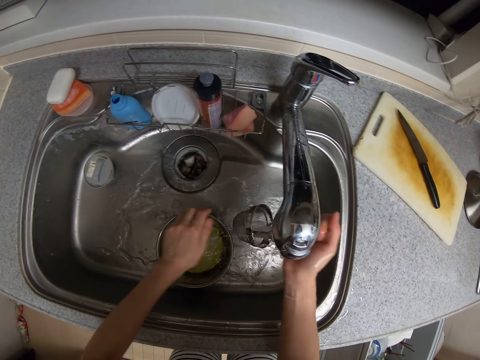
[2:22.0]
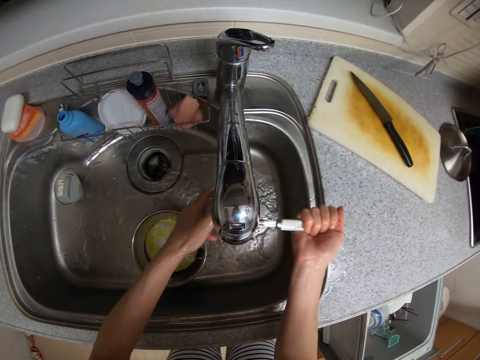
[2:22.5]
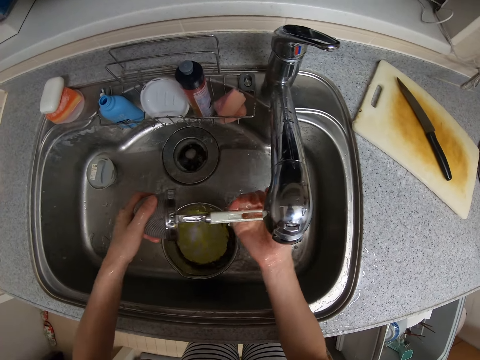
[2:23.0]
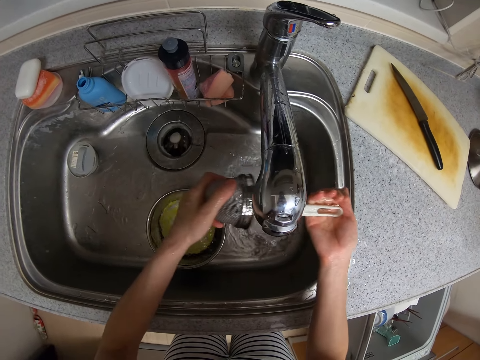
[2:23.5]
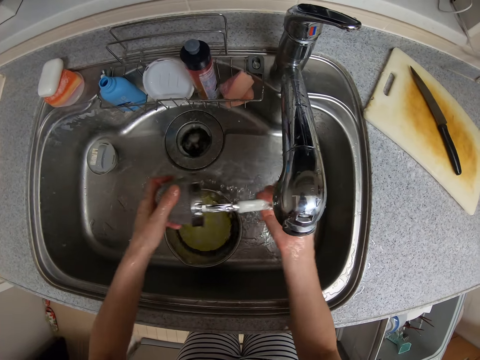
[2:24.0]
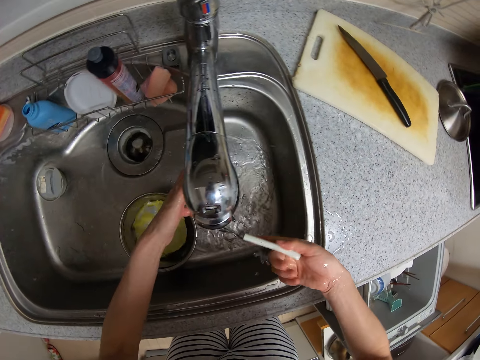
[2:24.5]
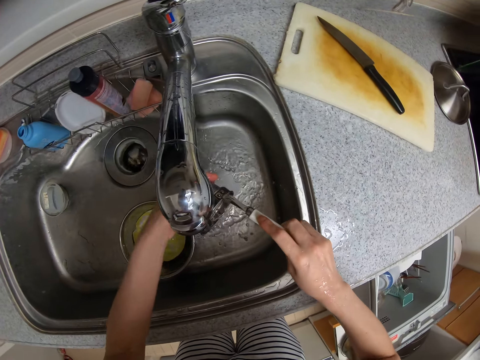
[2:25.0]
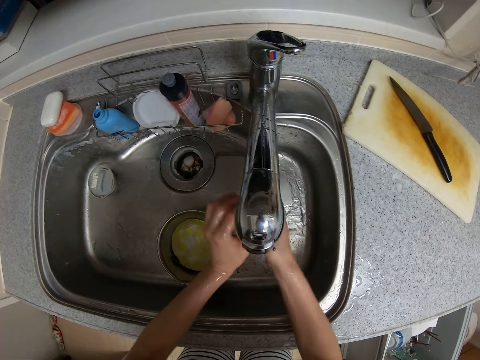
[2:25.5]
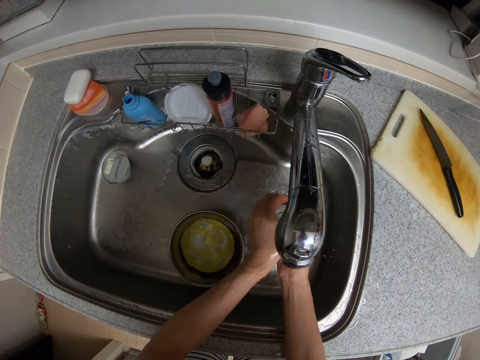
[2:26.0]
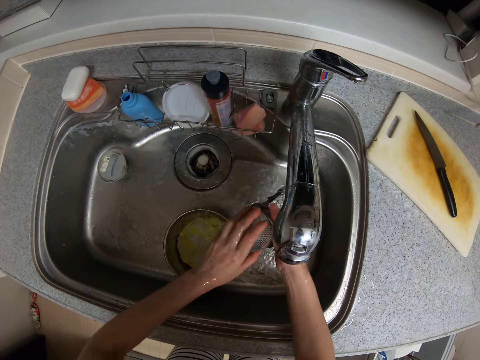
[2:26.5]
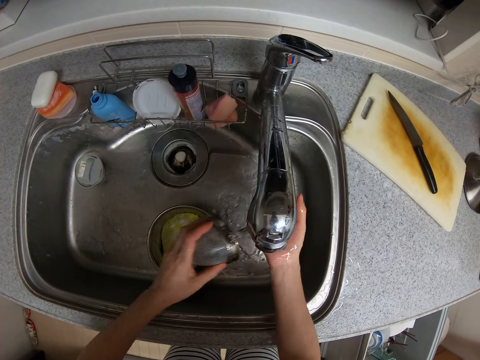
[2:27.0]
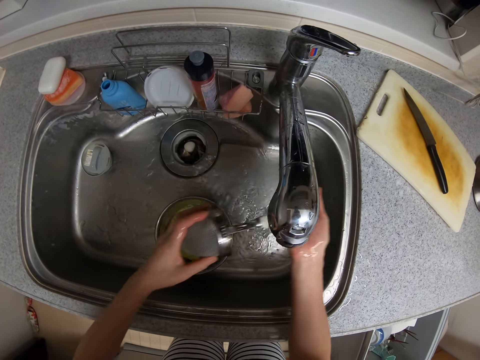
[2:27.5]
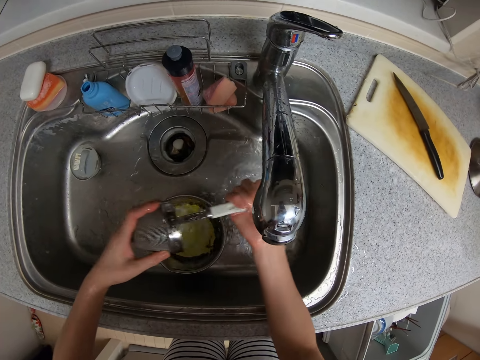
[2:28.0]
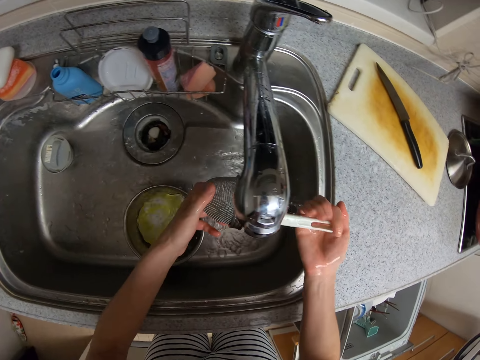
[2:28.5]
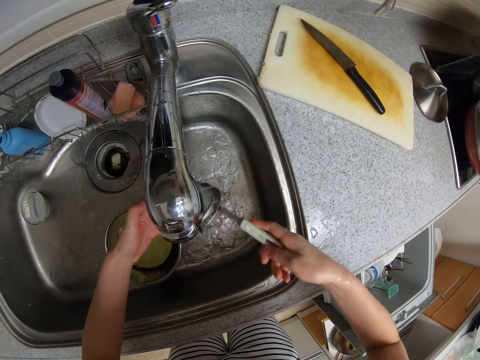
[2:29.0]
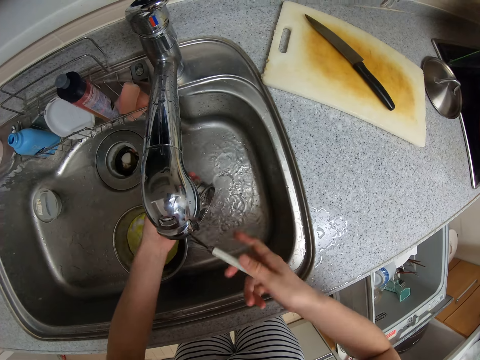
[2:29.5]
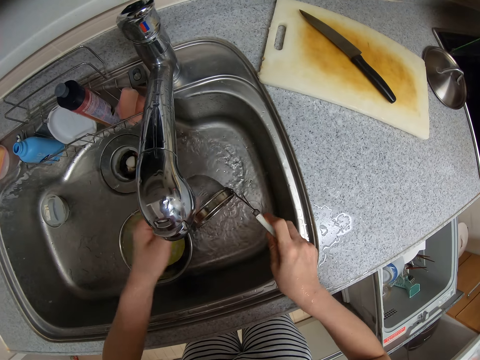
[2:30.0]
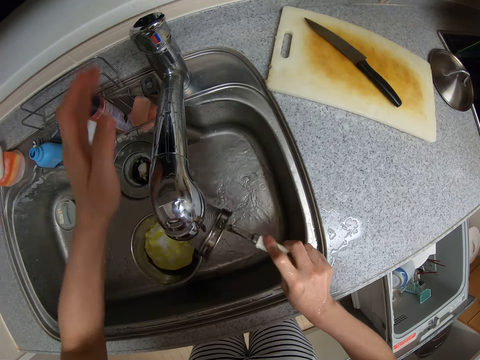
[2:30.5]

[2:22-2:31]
The camera wearer rinses a sieve strainer with hands.
